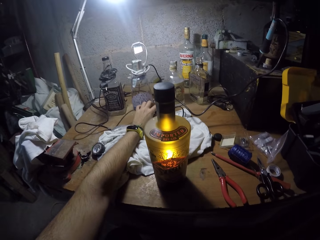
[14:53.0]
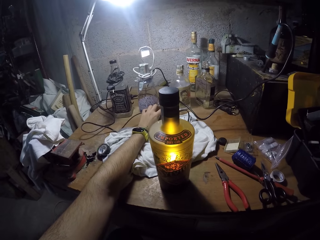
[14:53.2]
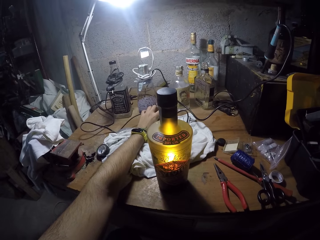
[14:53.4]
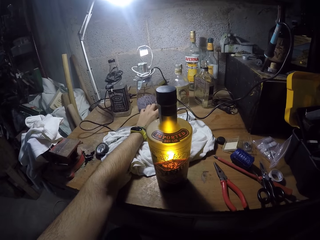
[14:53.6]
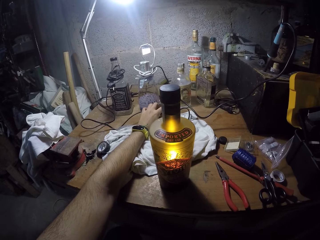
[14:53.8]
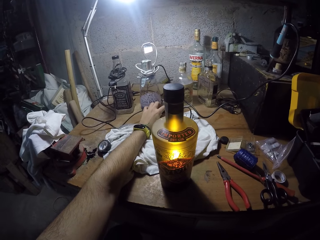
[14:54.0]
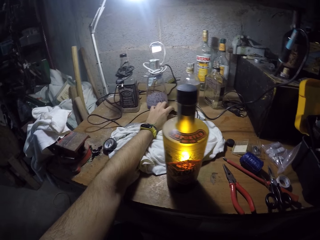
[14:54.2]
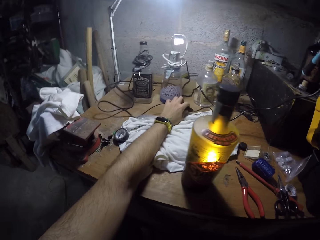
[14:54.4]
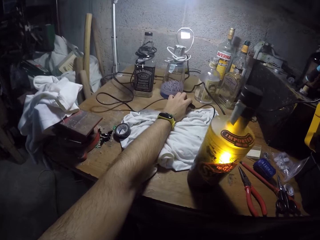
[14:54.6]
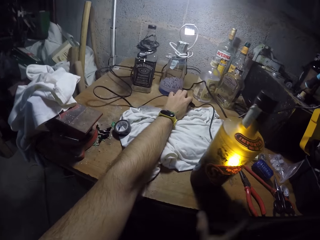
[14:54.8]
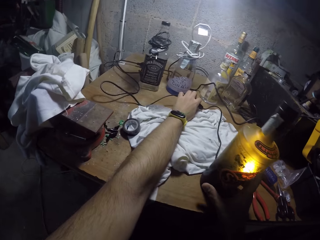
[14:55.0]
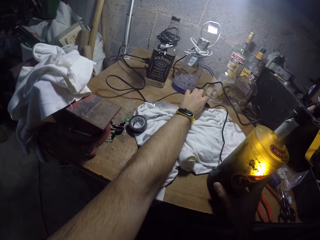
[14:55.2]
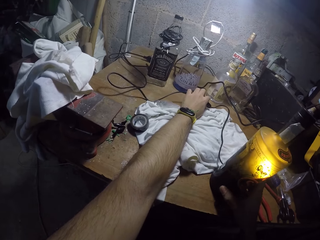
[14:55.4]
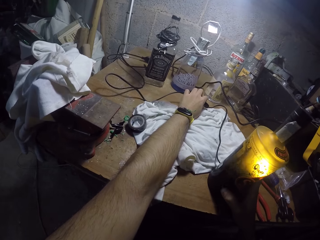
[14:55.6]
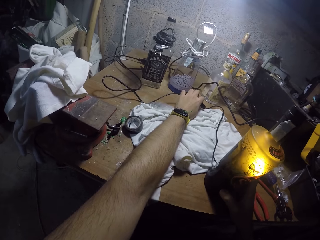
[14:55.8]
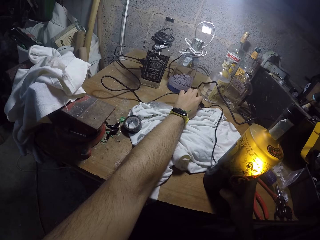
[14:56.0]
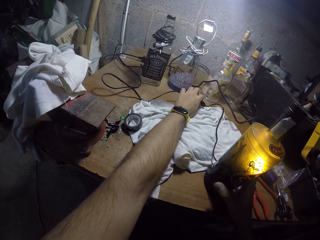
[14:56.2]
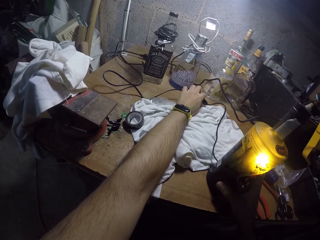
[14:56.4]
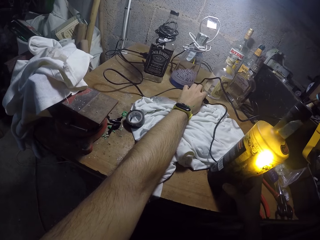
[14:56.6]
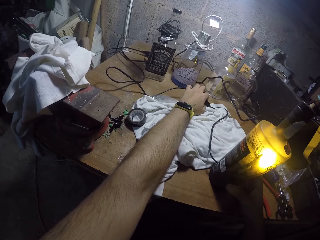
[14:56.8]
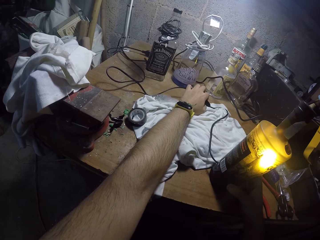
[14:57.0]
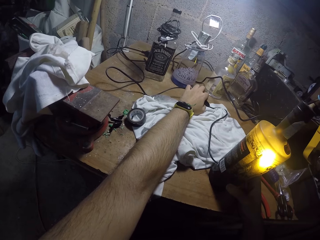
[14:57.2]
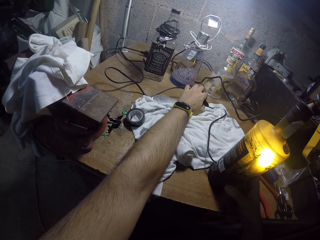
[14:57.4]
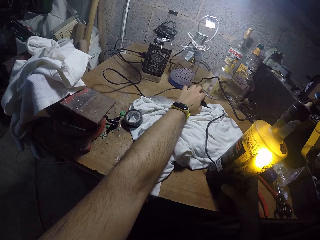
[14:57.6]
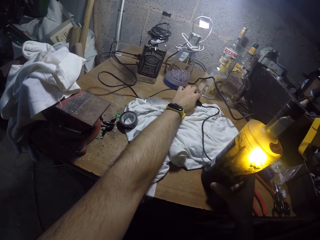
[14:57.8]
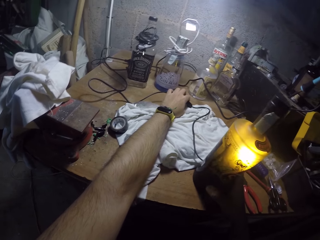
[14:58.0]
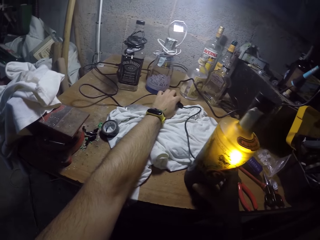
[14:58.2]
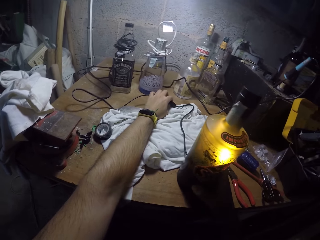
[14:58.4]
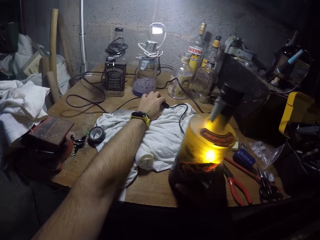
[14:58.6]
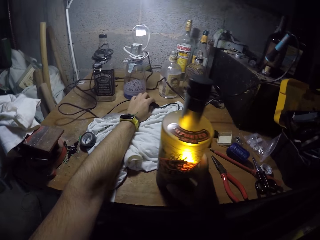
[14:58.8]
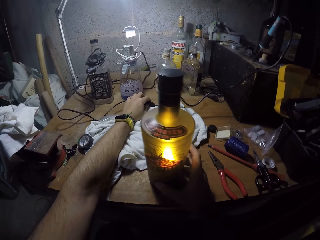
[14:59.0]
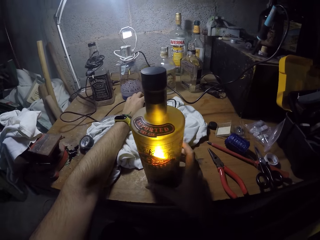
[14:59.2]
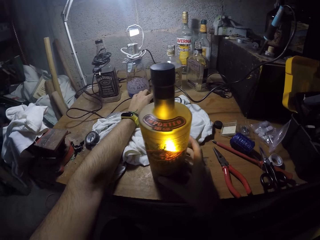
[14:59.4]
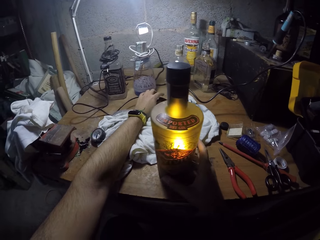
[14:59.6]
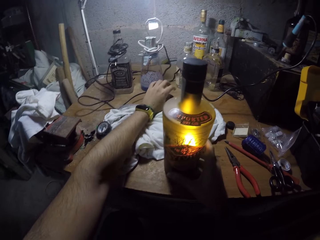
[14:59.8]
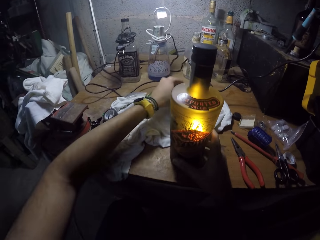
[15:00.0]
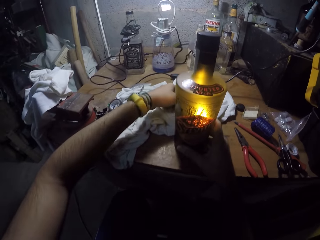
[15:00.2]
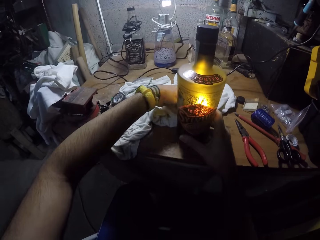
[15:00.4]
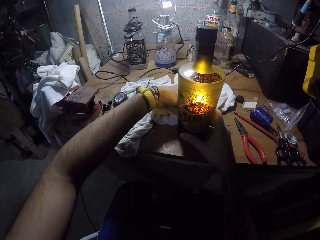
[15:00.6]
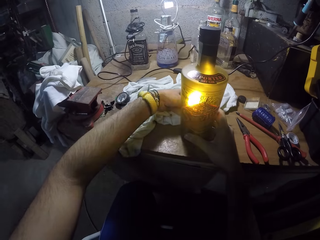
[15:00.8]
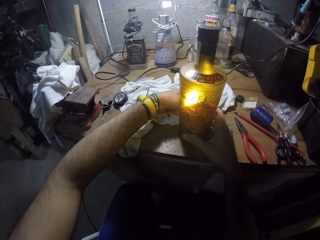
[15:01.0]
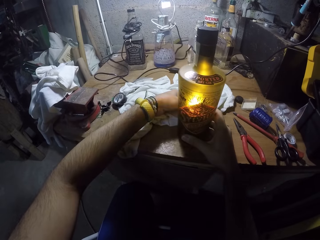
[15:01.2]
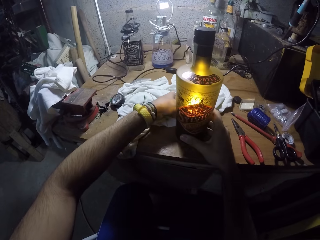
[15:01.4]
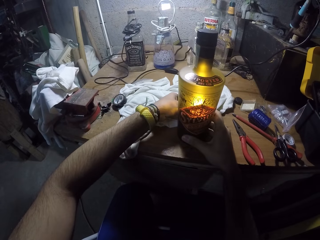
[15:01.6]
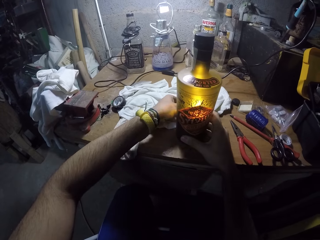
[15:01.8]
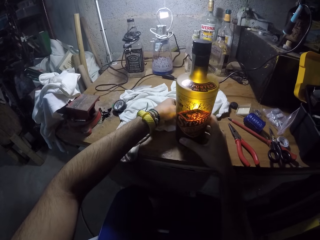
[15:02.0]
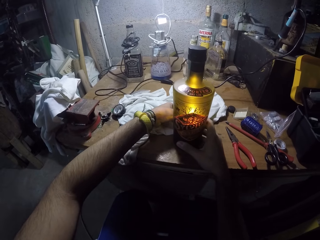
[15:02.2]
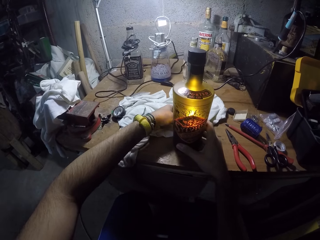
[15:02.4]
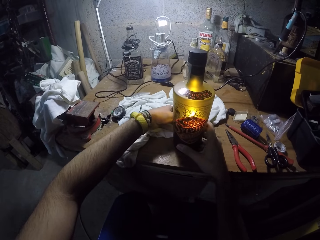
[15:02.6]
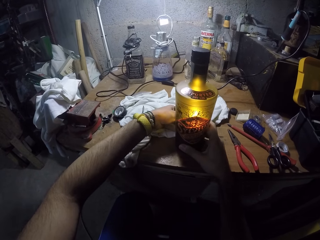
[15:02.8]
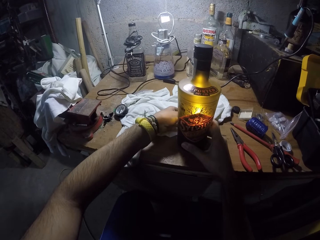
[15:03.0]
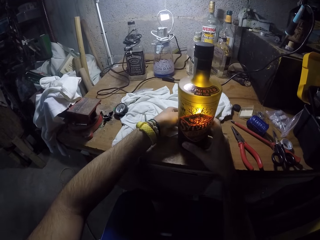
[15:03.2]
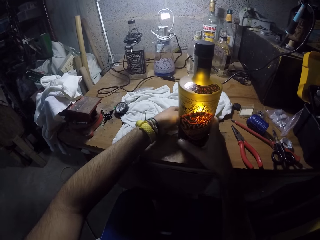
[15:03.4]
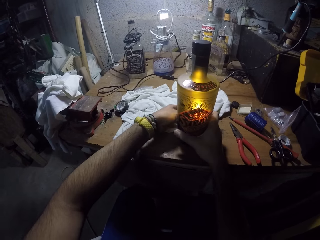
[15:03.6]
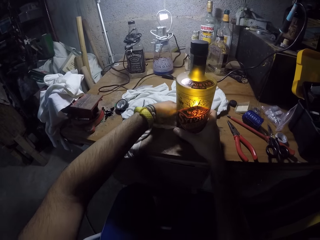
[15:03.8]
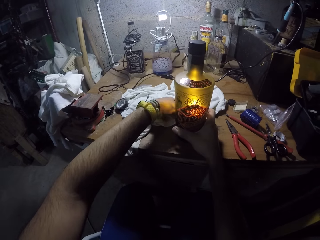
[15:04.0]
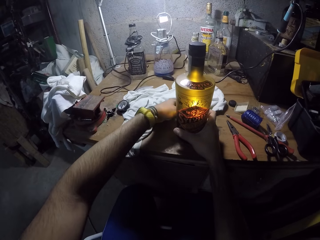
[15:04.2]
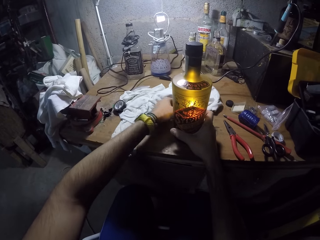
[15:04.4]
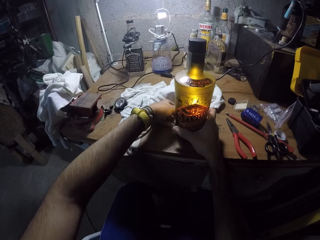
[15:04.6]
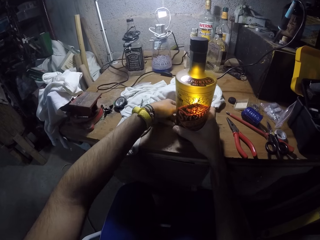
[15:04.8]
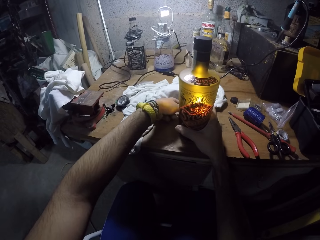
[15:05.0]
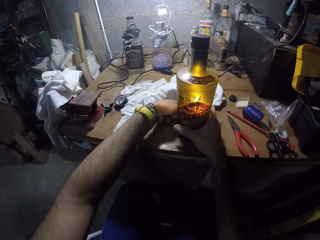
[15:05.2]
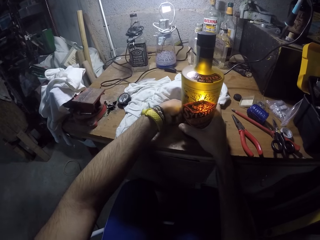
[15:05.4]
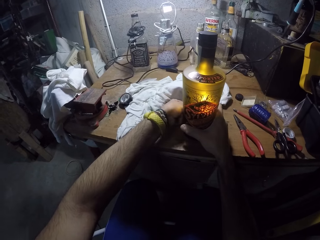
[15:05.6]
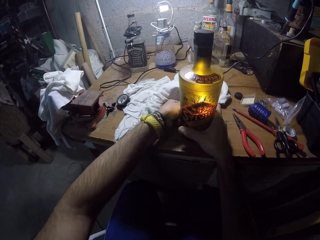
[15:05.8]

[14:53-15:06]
The camera wearer adjusts the black bottle on the table with his right hand. He turns the bottle. He adjusts the electric cable on the black bottle on the table with his left hand.

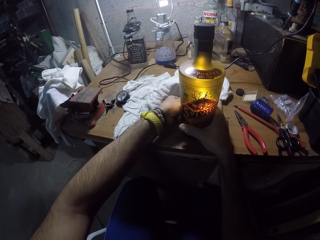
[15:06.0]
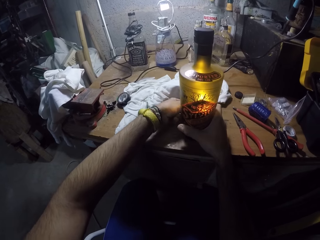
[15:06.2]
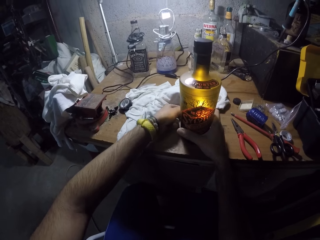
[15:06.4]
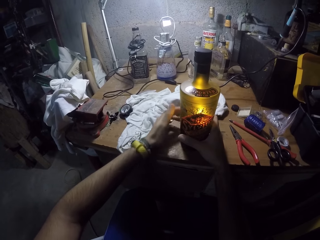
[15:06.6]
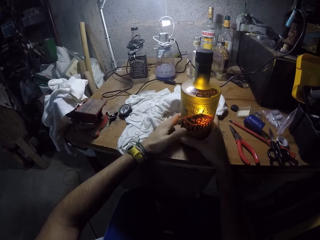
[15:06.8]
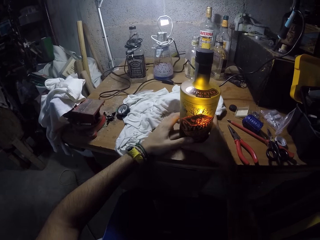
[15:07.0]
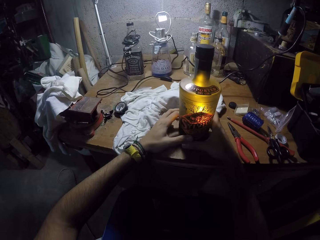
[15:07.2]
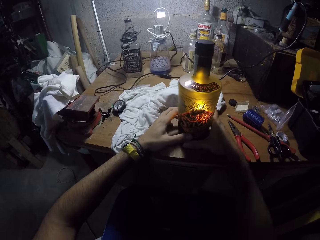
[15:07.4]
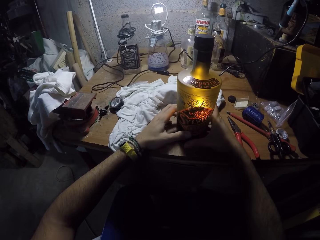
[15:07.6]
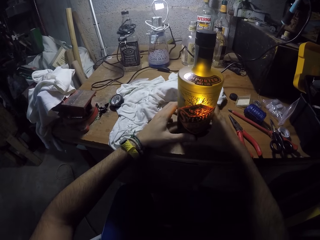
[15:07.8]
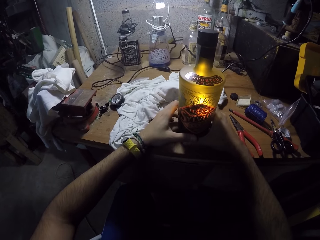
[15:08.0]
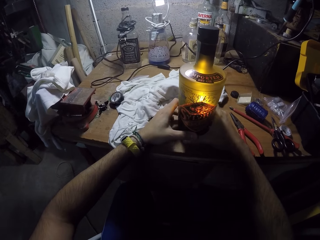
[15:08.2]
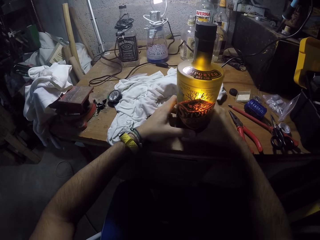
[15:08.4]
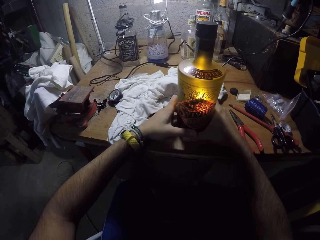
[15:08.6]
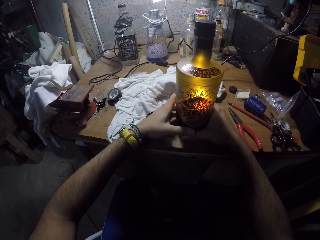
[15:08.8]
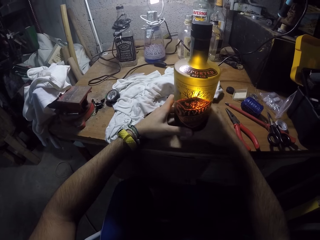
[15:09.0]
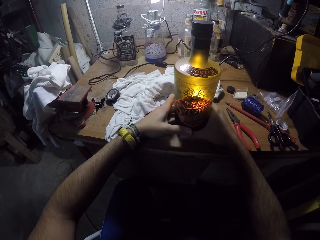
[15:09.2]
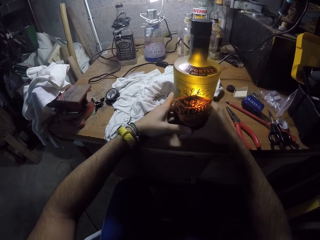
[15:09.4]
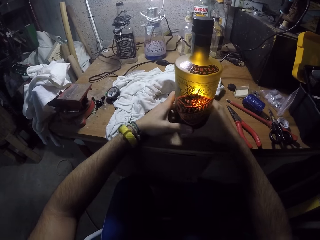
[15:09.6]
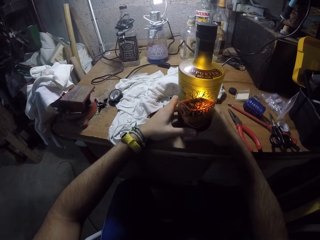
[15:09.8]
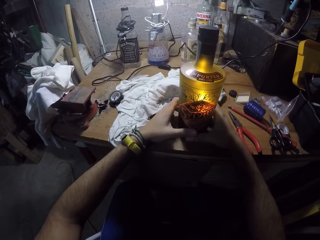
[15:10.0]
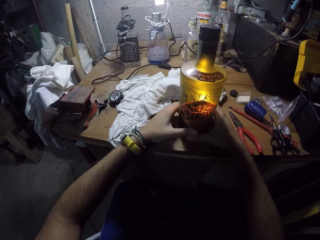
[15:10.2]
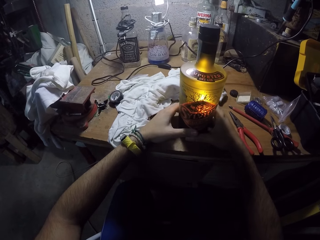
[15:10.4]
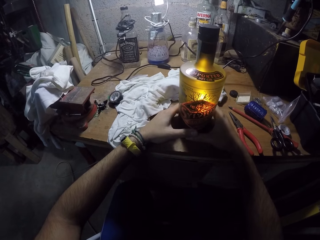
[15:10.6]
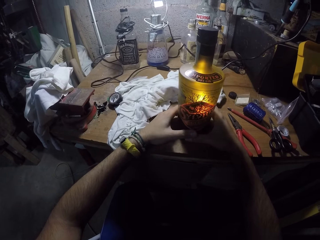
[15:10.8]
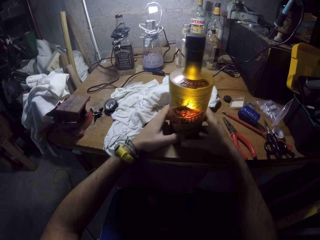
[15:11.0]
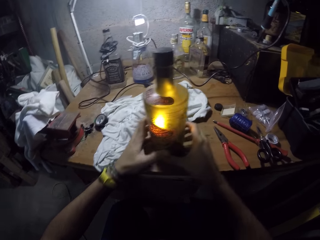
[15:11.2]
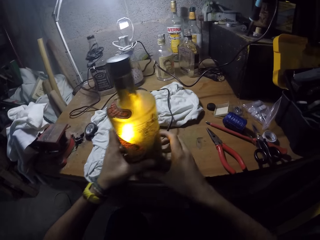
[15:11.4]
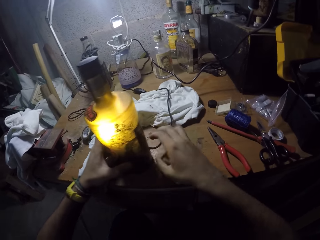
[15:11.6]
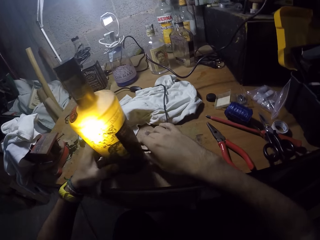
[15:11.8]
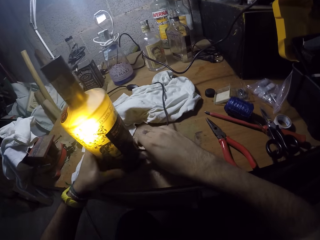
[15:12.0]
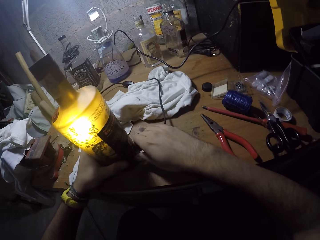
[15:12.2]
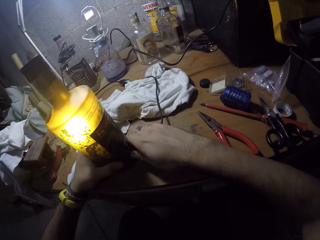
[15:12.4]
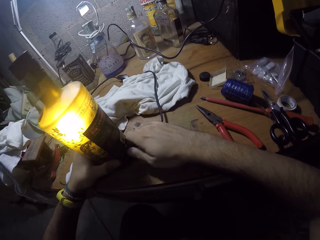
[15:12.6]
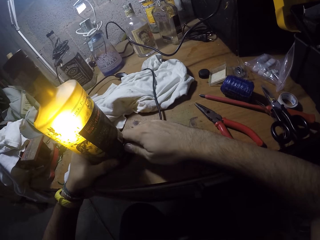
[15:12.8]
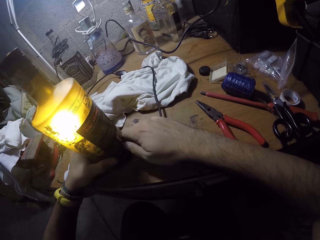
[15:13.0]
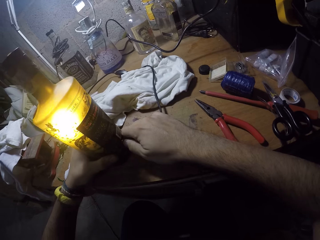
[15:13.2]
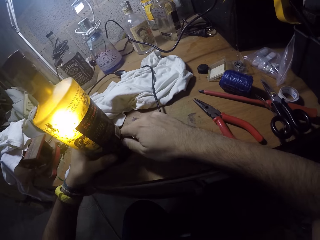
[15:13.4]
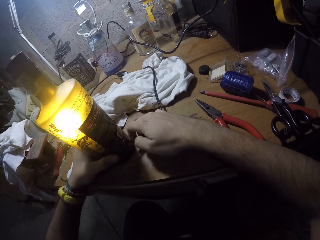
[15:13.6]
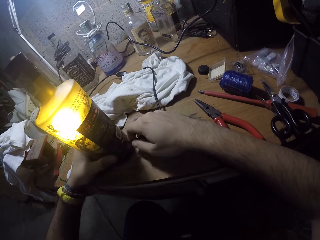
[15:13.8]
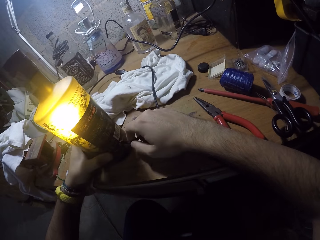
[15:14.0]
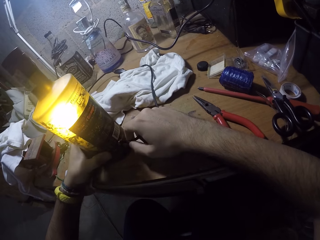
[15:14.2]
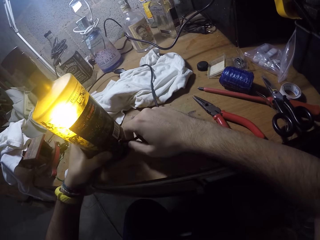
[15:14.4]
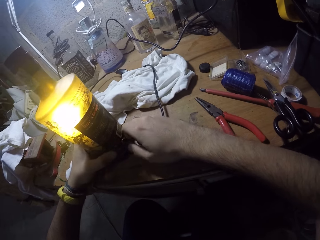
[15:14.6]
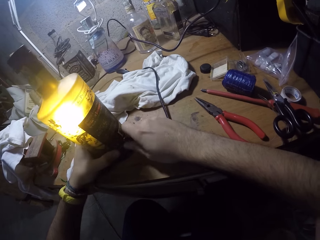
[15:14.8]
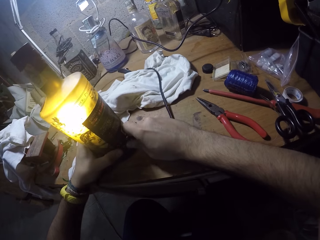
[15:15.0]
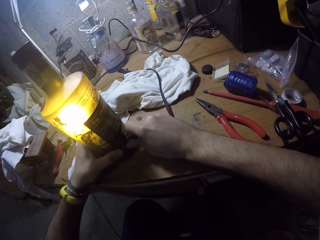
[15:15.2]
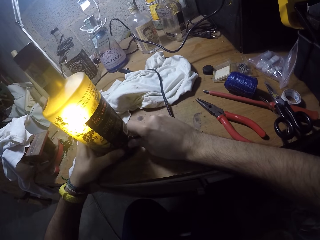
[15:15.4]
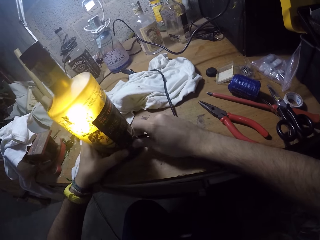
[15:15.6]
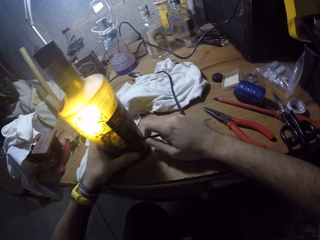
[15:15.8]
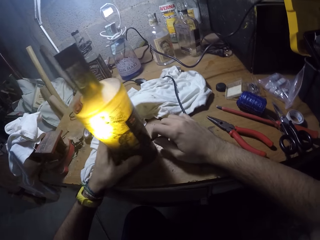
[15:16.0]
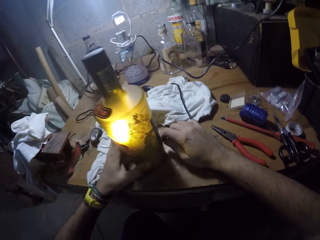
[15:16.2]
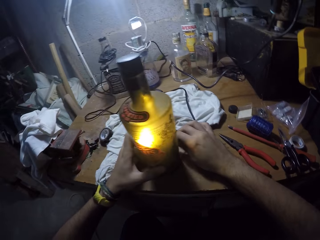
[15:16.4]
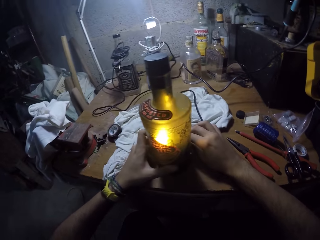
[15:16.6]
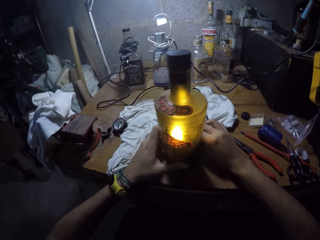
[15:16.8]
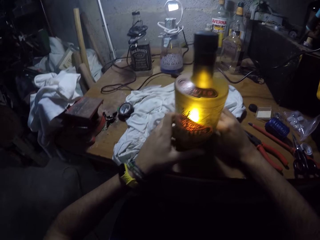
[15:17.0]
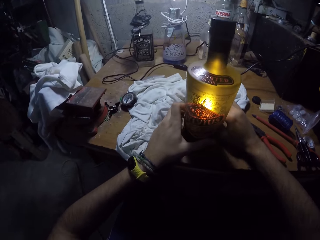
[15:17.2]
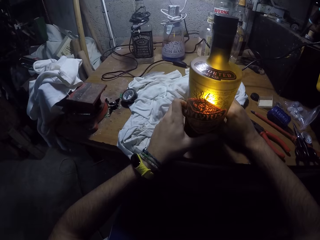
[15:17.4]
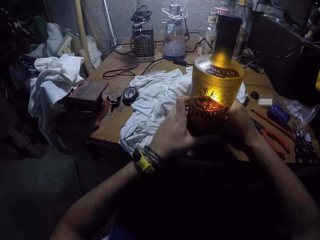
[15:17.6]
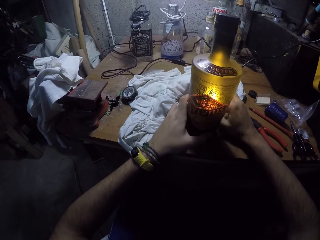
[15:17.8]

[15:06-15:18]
The camera wearer holds the bottle. He adjusts the electric cable on the black bottle on the table with his right hand.
